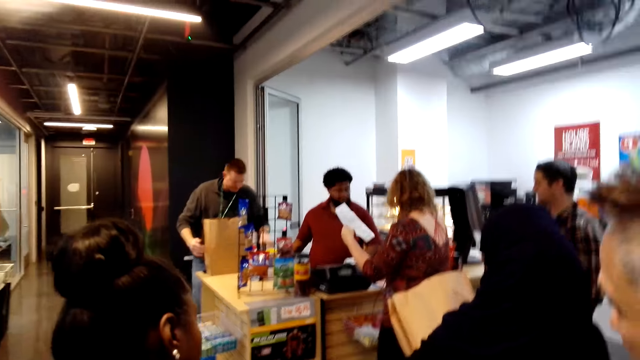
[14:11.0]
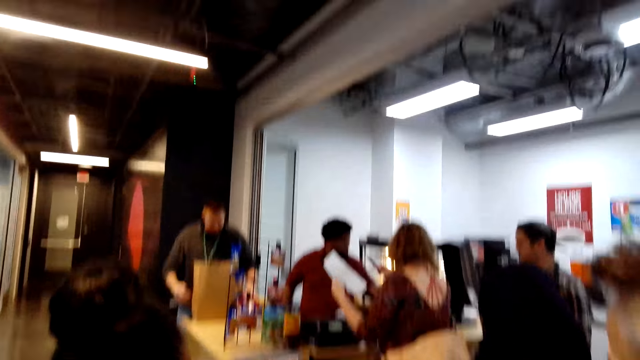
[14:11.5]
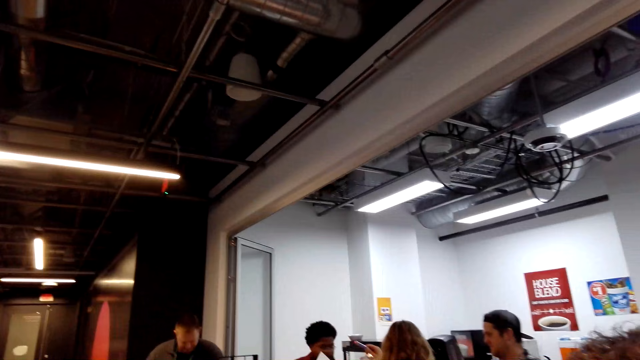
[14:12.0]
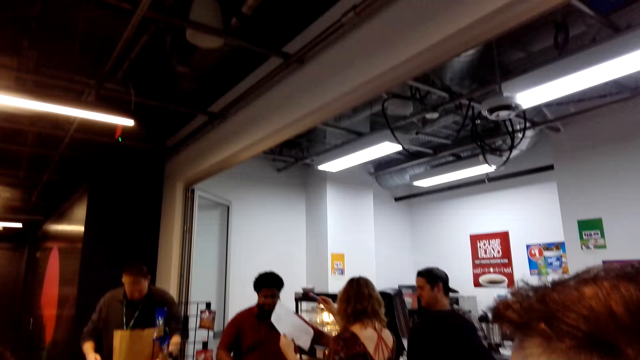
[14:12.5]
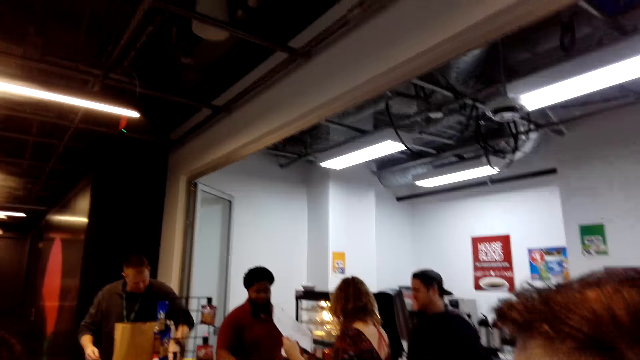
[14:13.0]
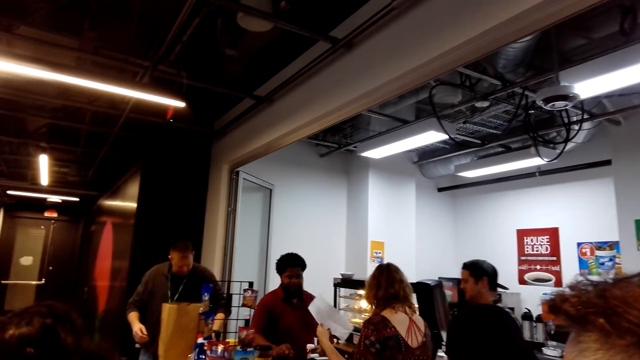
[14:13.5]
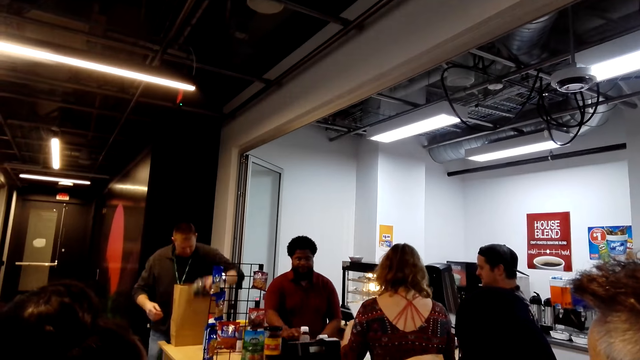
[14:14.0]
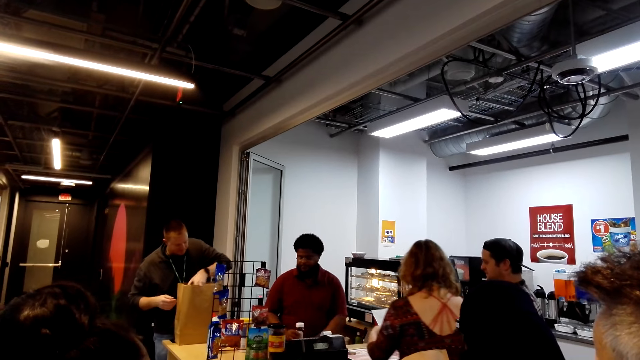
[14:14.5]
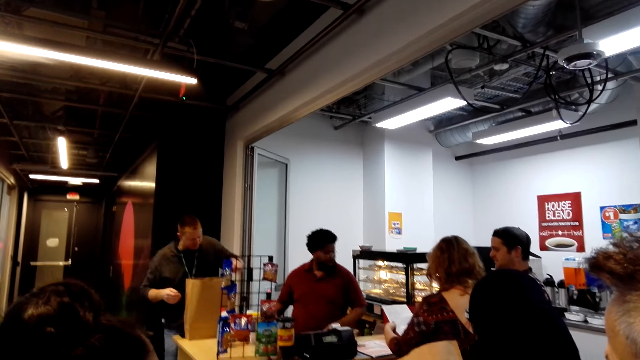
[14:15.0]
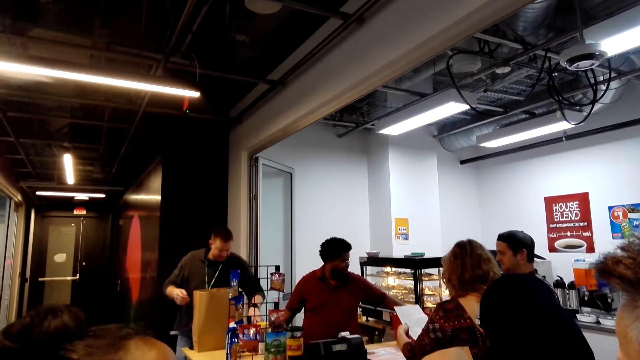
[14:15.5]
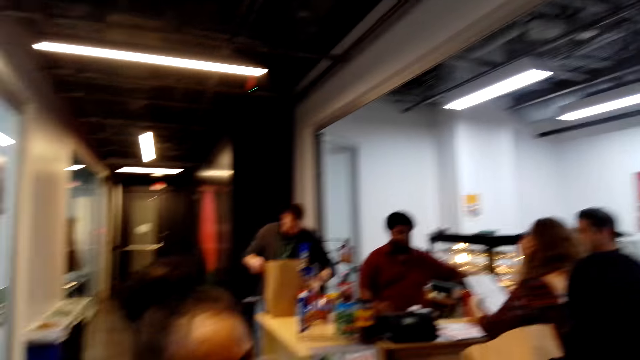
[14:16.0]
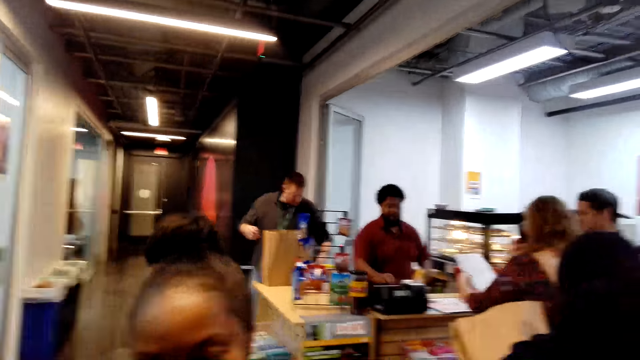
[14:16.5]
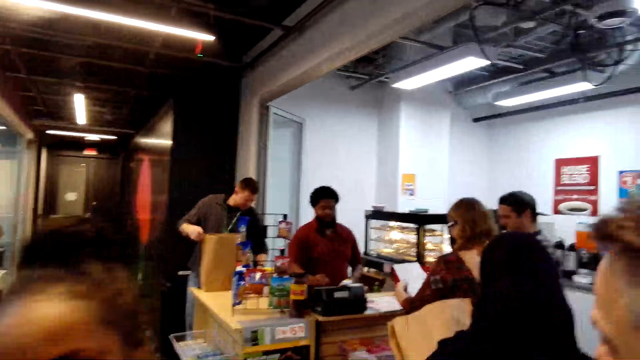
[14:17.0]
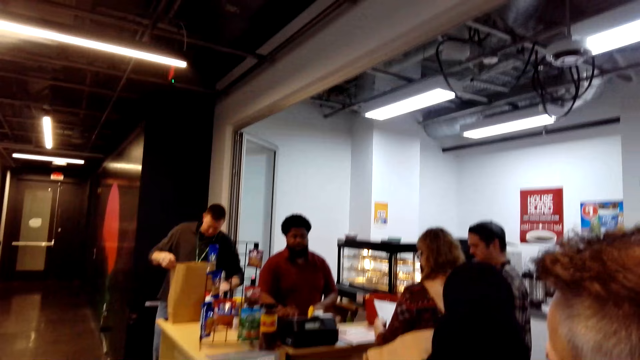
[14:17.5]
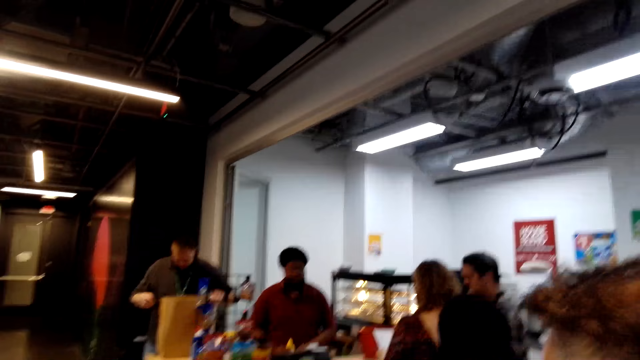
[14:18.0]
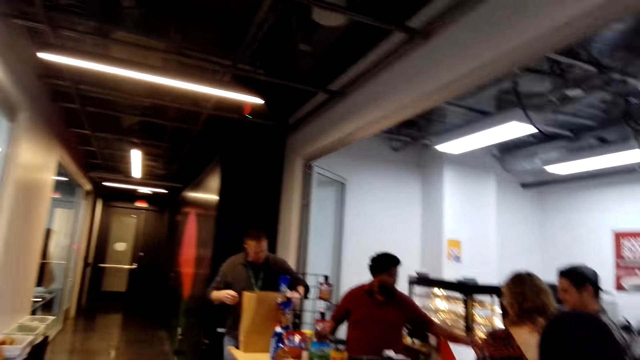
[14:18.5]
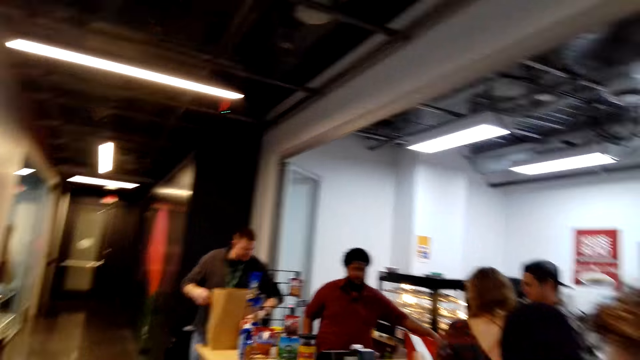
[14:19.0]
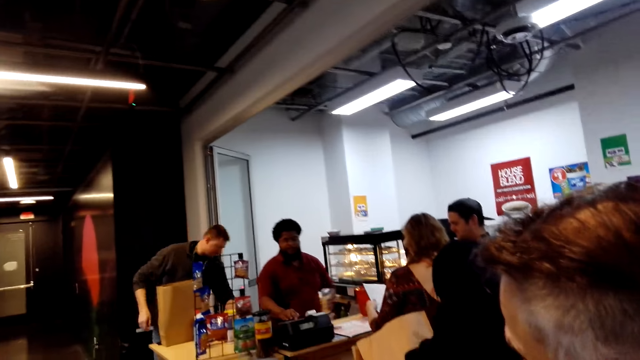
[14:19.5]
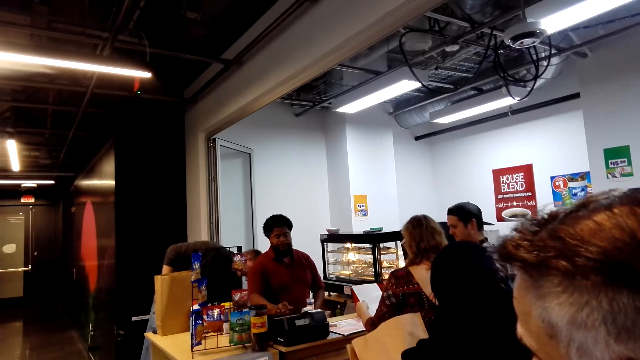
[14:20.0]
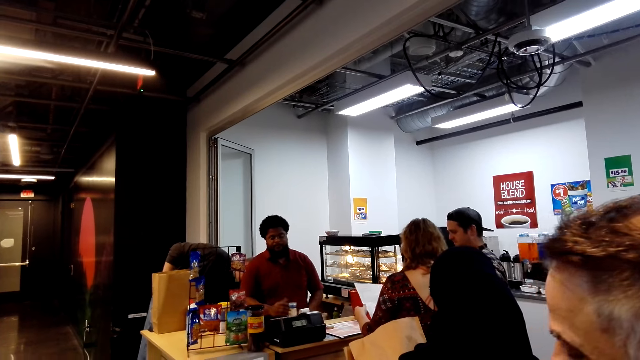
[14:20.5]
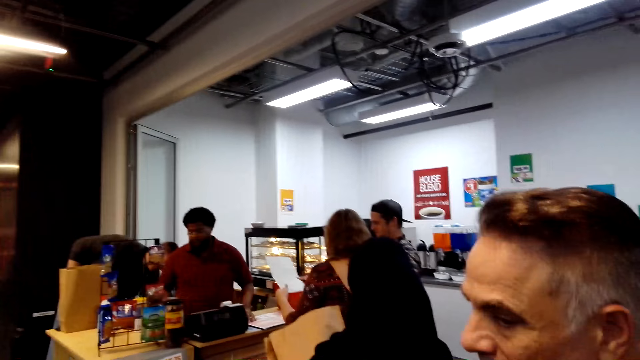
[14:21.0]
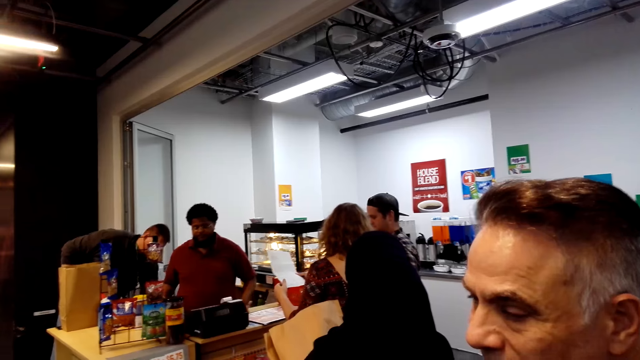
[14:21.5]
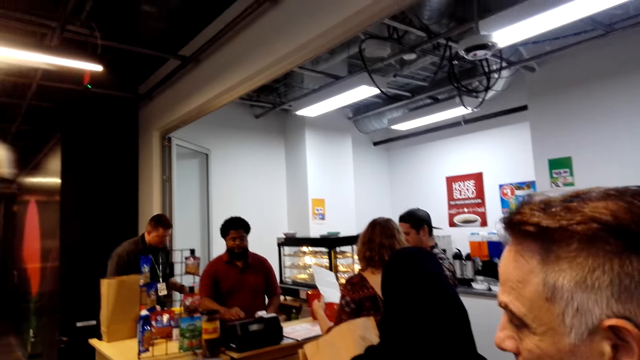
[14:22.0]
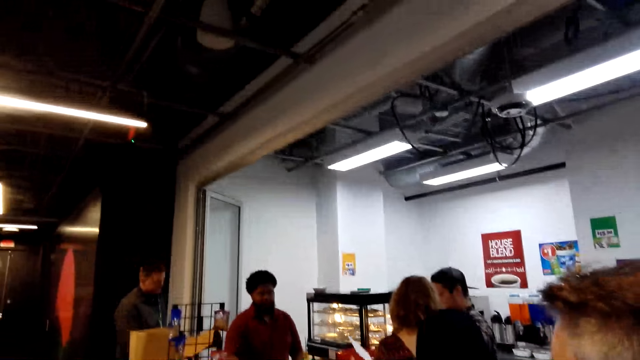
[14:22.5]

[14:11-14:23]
A person gives another person the items from the shopping bag. A man looks at the cashier. The camera wearer converses.

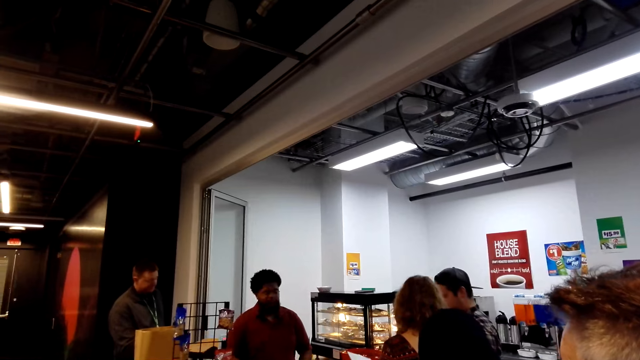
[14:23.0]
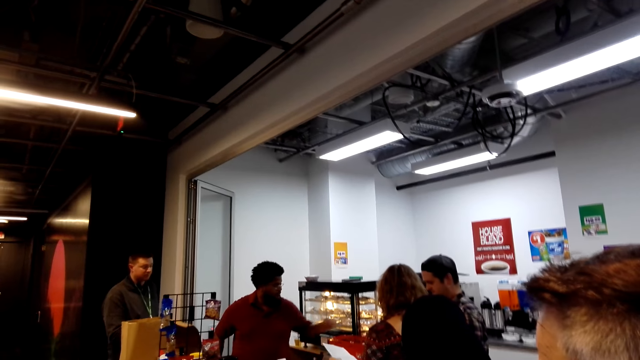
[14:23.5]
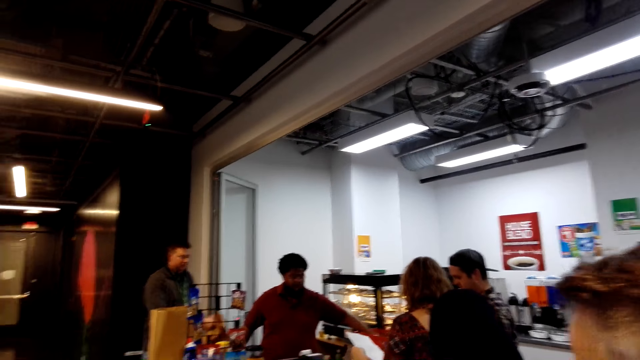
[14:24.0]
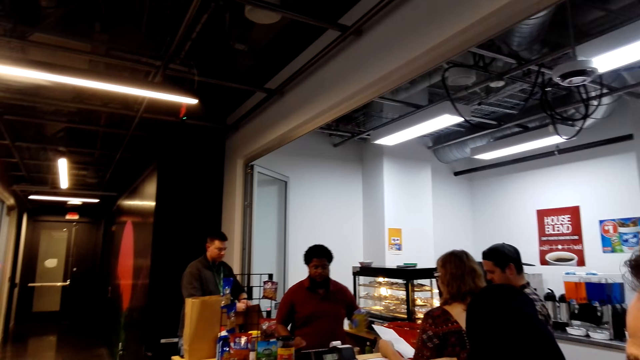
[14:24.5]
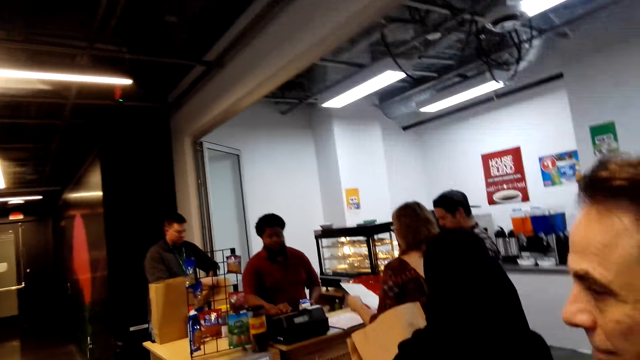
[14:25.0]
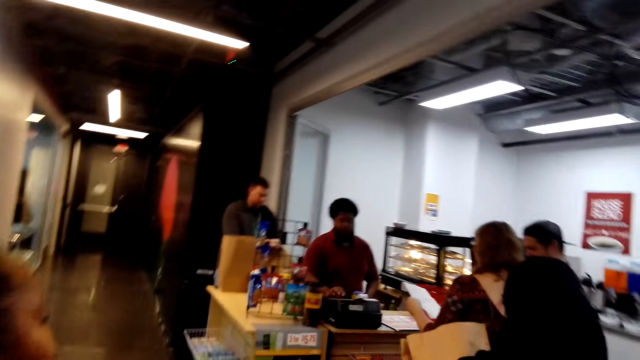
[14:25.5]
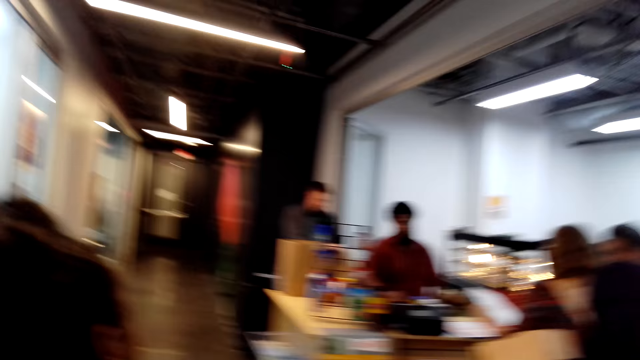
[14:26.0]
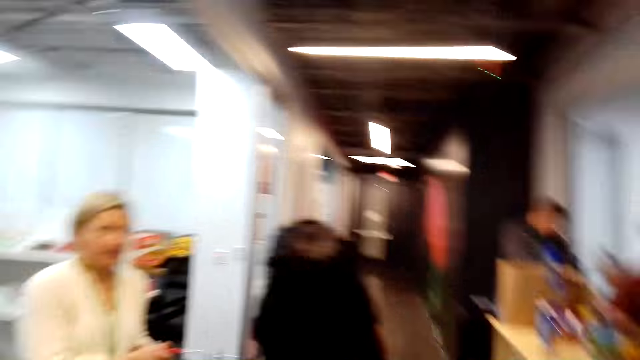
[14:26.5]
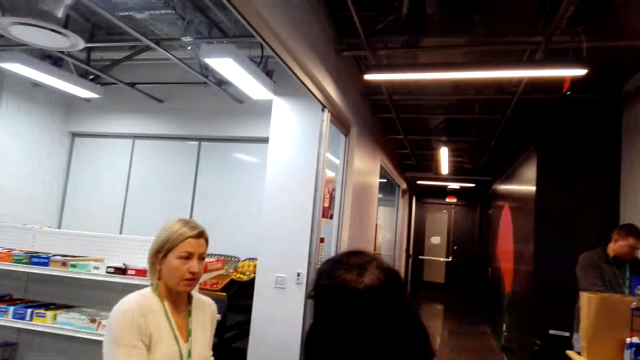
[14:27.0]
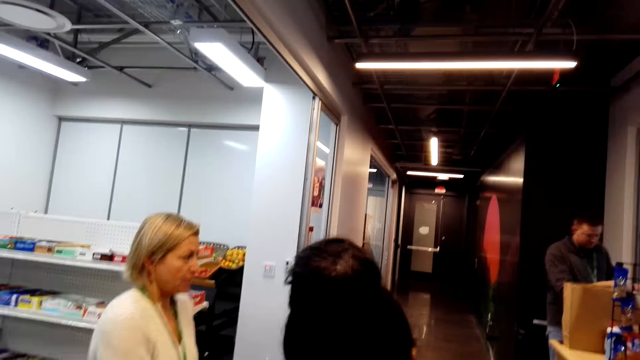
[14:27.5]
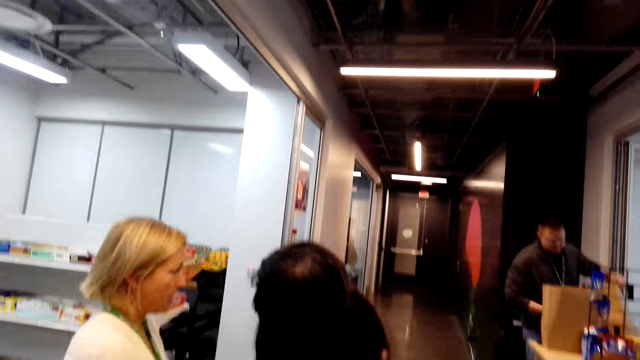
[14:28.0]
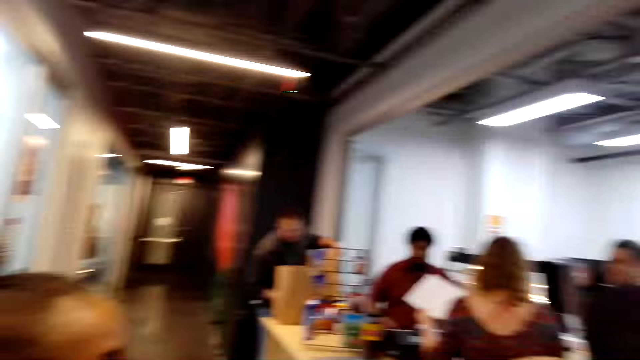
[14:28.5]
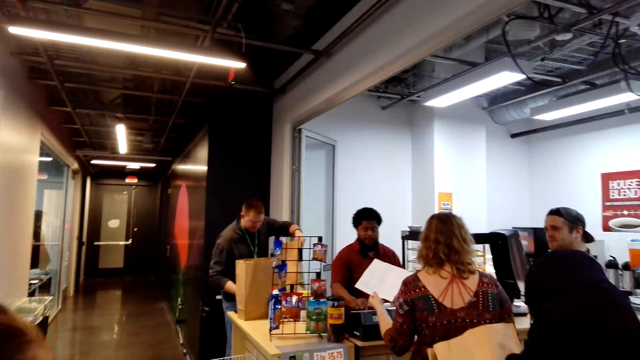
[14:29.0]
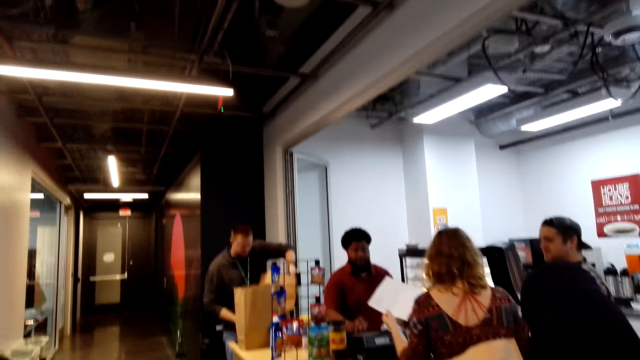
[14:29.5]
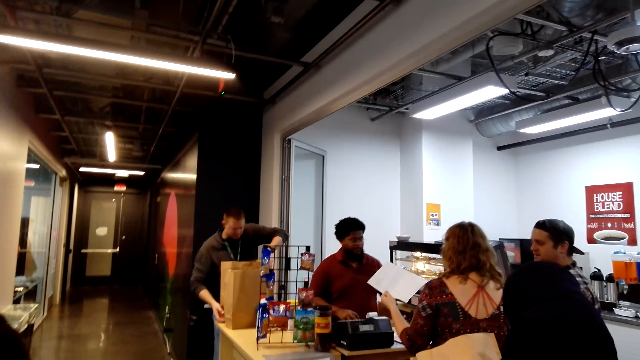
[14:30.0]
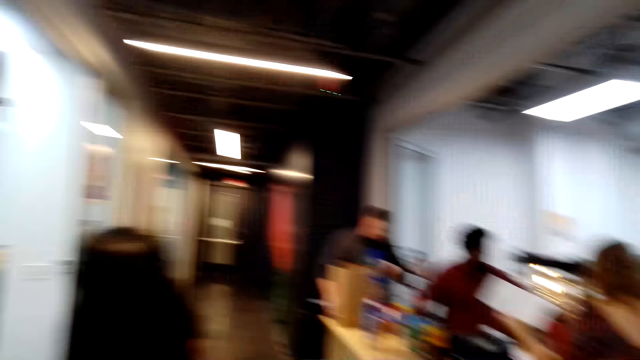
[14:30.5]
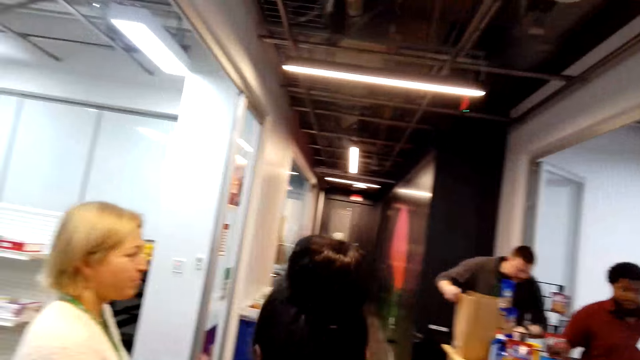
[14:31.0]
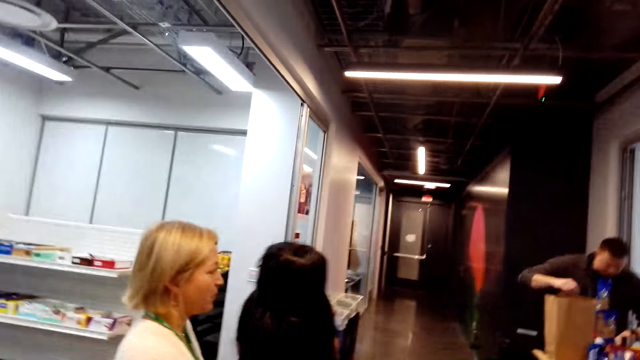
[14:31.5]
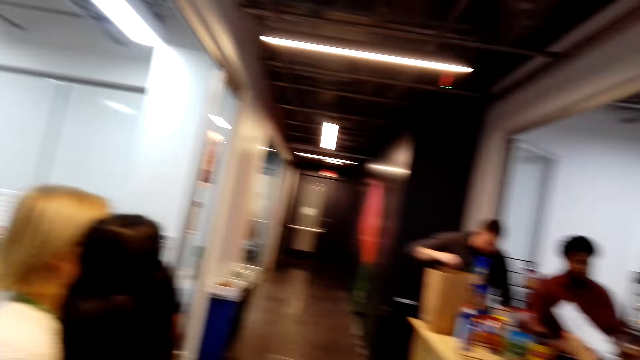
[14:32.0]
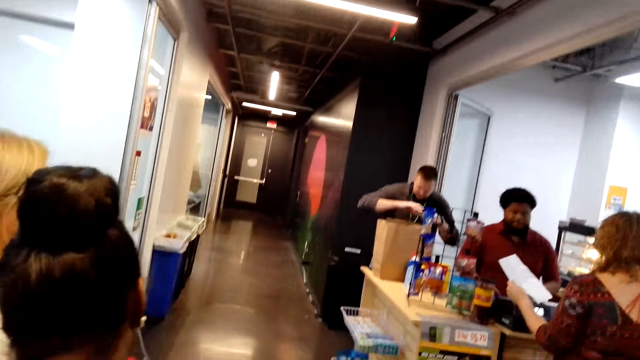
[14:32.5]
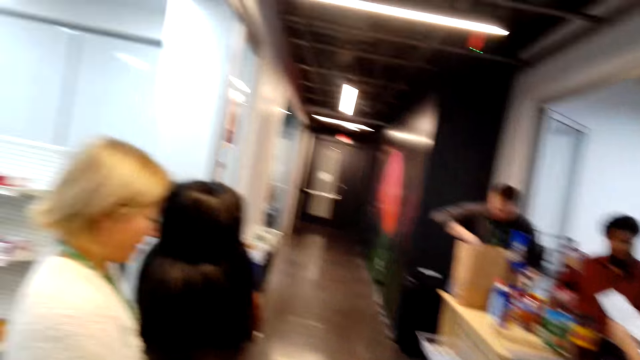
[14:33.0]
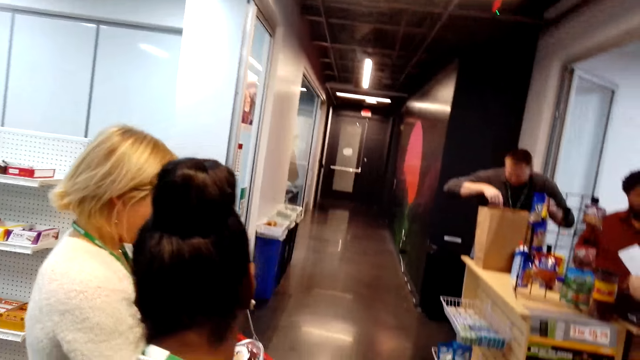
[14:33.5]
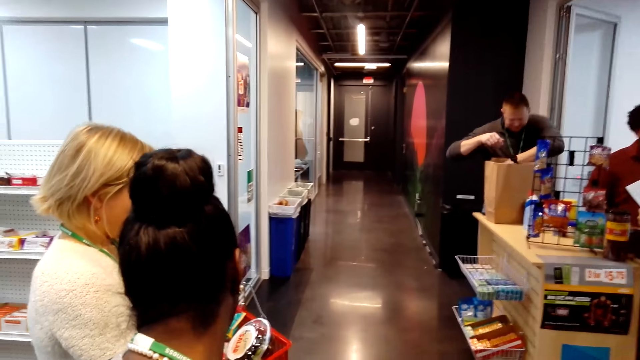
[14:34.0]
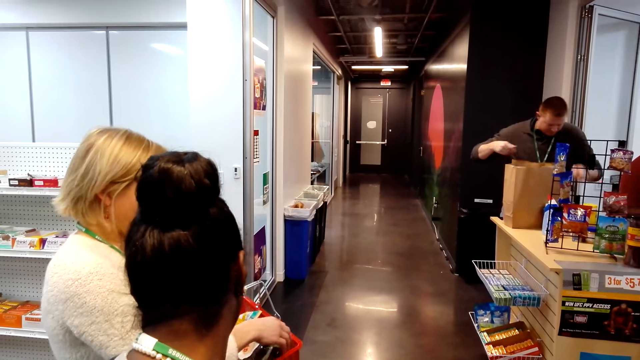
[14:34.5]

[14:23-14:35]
A woman converses. A person displays the packet of something to another person. Another woman looks at the trolley.
